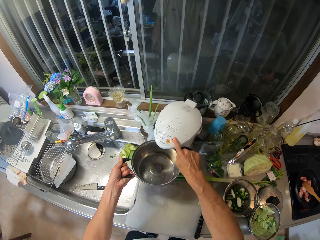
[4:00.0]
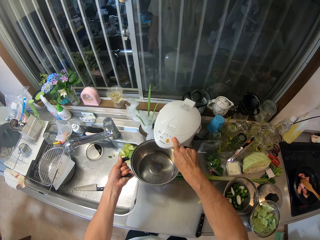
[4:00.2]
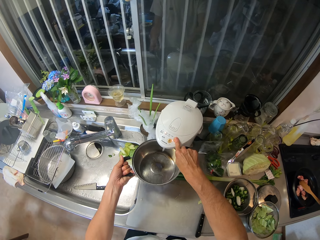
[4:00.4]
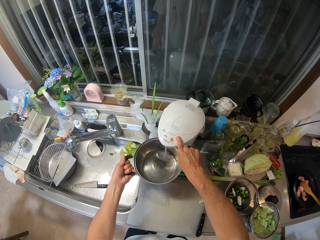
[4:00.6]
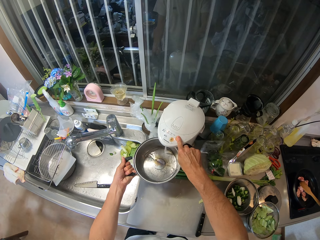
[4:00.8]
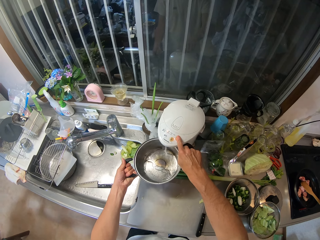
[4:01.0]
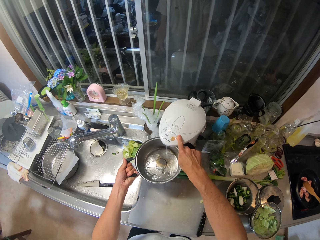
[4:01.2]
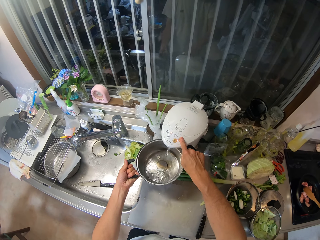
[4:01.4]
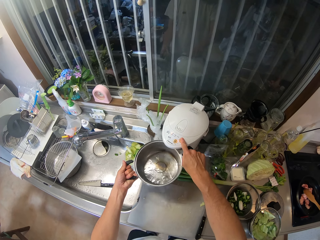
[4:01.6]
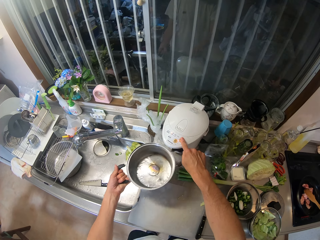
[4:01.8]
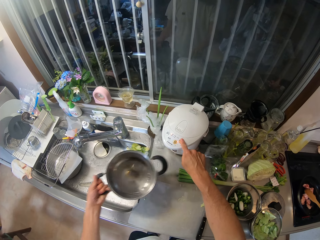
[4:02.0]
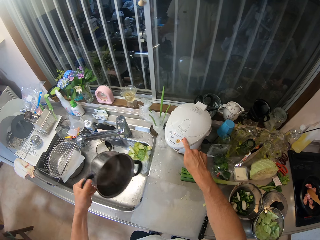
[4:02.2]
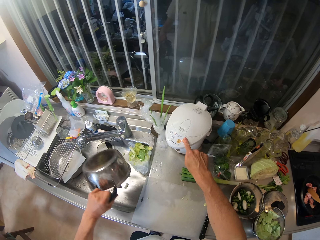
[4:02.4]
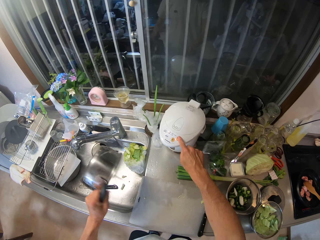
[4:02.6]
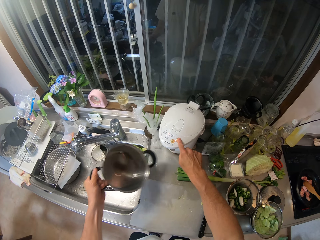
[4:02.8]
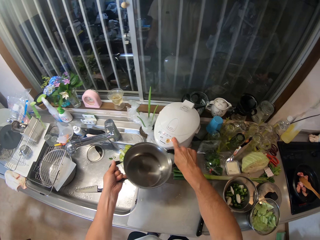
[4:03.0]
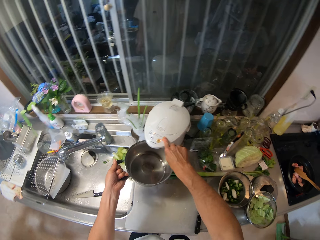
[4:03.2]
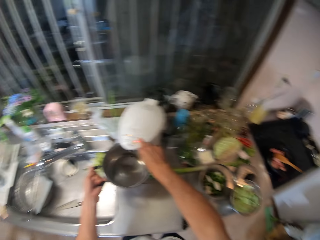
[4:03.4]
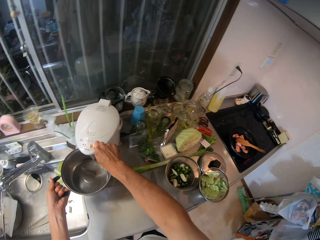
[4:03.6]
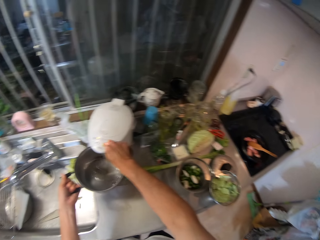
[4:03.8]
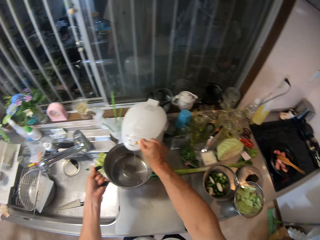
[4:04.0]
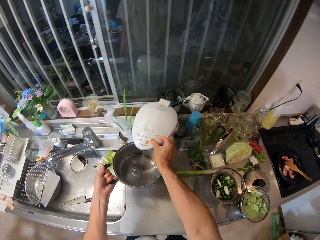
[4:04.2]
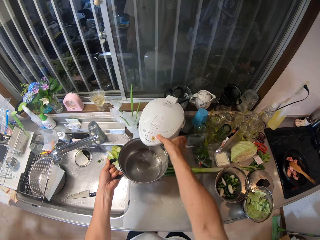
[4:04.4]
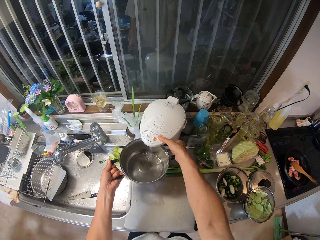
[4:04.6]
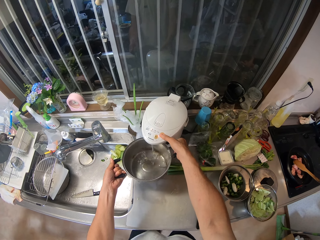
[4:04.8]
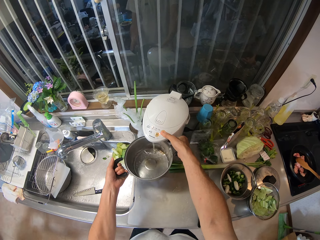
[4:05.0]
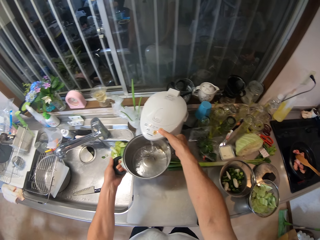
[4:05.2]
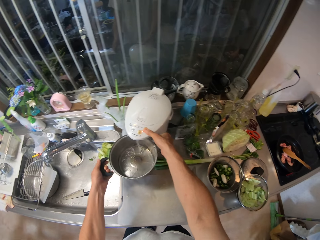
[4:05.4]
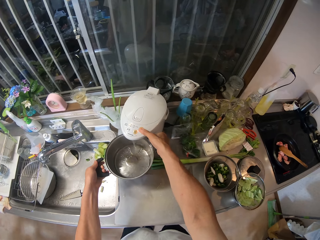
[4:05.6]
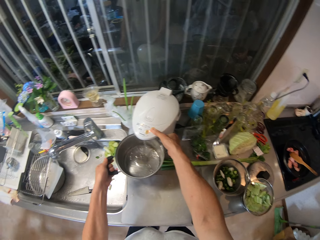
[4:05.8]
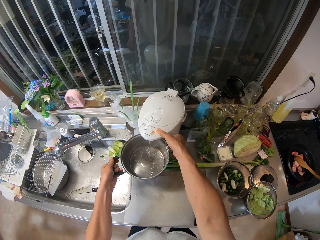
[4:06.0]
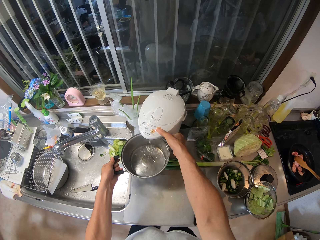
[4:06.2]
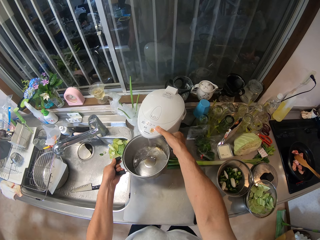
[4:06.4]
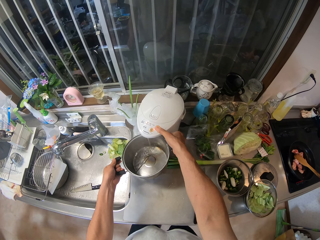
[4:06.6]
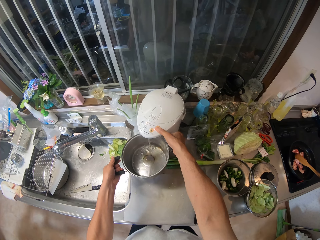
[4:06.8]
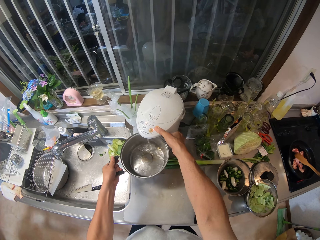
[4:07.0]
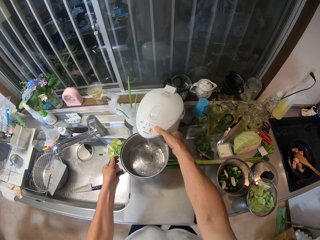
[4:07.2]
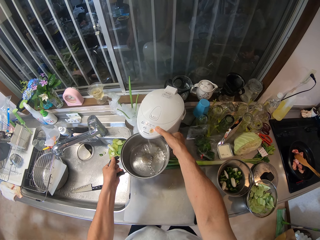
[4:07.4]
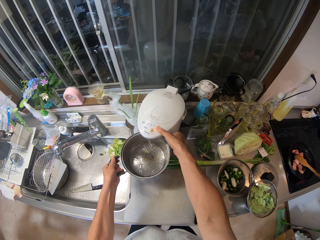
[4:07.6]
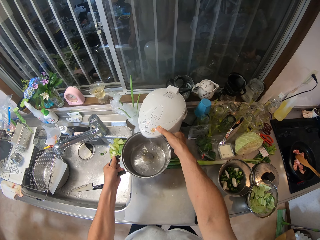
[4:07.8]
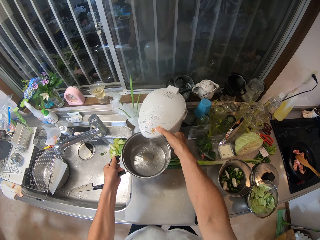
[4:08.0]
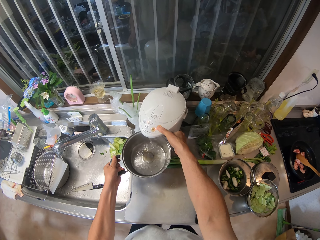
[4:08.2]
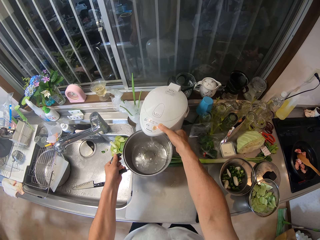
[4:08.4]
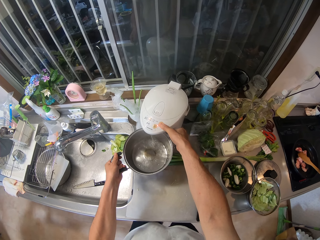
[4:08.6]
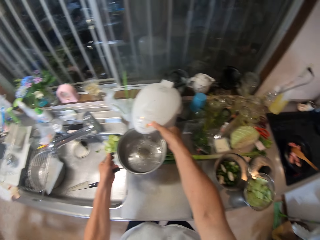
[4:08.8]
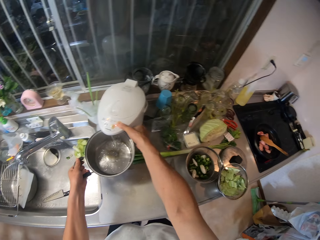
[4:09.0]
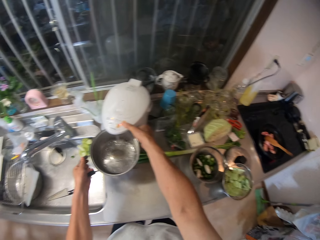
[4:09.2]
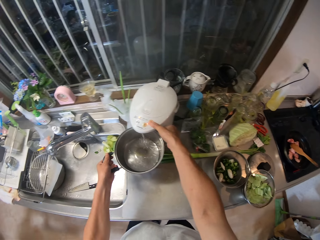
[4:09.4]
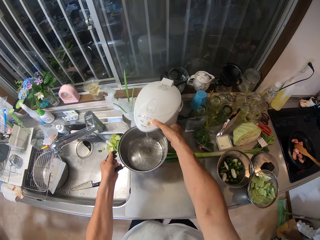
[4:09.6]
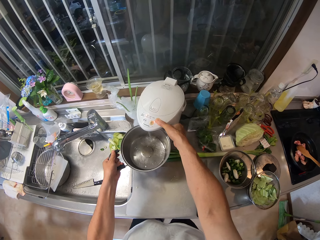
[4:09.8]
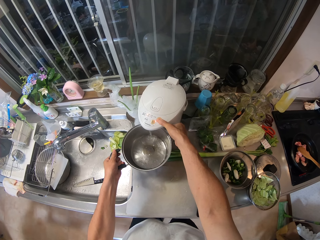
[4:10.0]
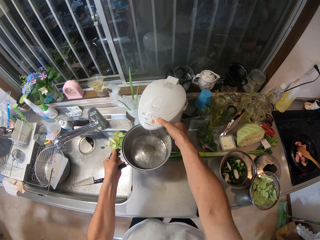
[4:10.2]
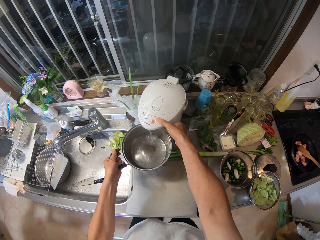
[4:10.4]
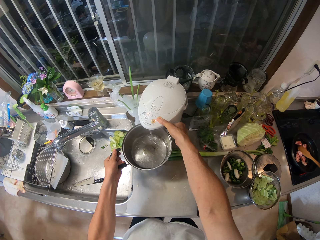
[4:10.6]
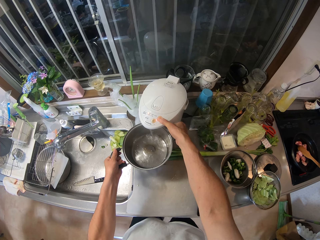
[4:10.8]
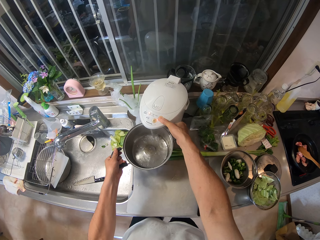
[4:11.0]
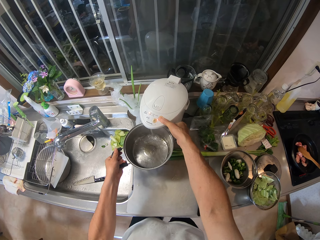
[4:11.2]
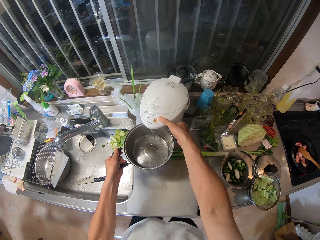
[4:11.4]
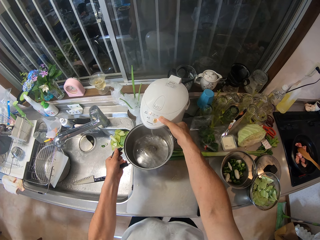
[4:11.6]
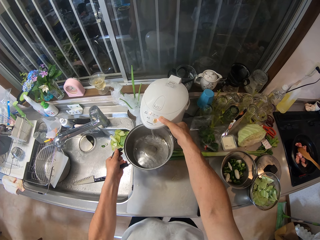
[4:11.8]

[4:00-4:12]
The camera wearer operates a water heater with his right hand. He fetches water. He pours the water in the pot in his left hand into the sink. He places the pot in his left hand by the water heater. He operates the water heater with his right hand.

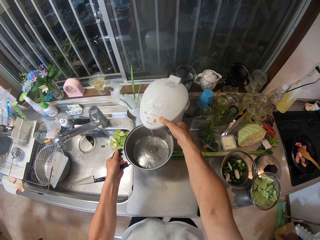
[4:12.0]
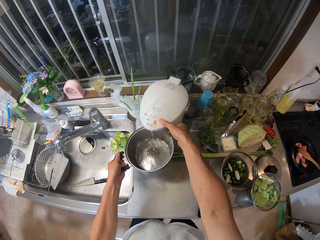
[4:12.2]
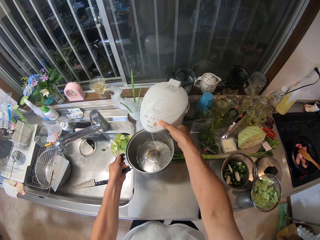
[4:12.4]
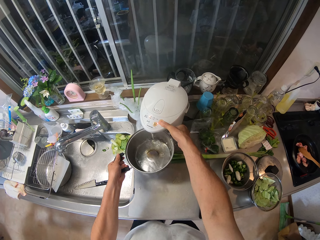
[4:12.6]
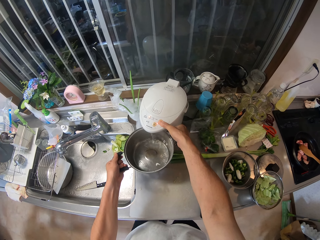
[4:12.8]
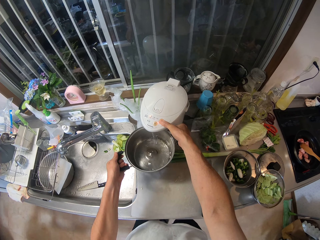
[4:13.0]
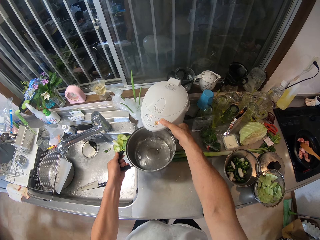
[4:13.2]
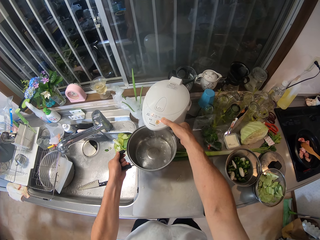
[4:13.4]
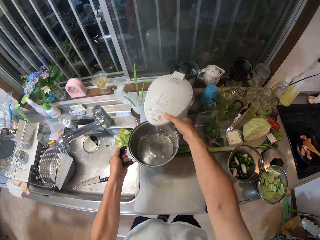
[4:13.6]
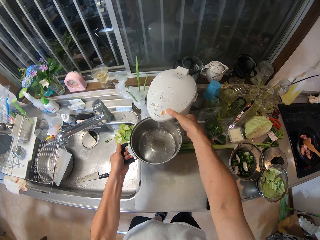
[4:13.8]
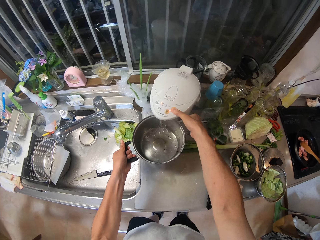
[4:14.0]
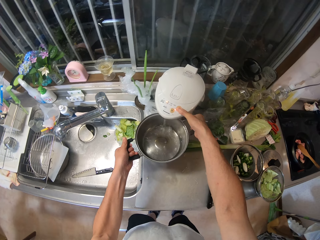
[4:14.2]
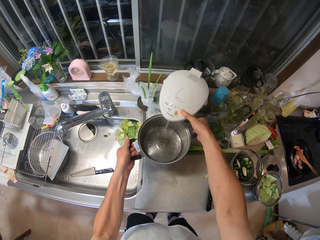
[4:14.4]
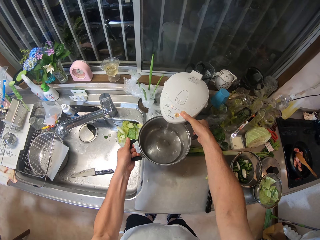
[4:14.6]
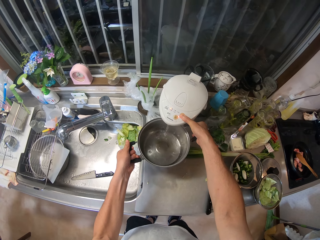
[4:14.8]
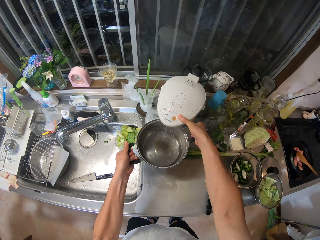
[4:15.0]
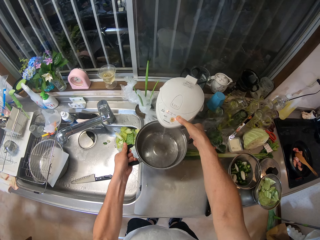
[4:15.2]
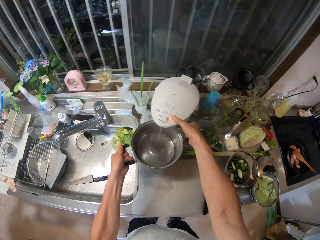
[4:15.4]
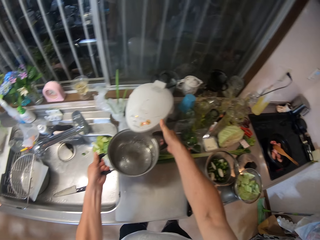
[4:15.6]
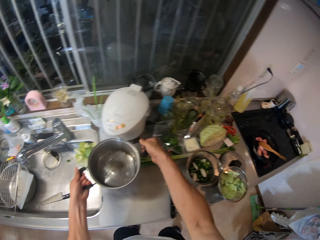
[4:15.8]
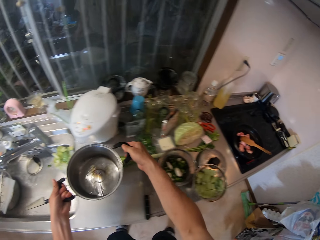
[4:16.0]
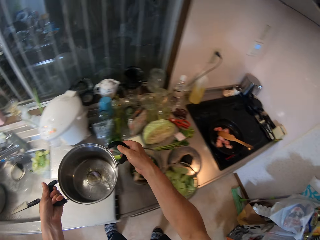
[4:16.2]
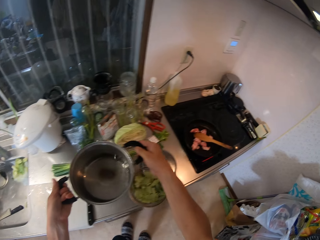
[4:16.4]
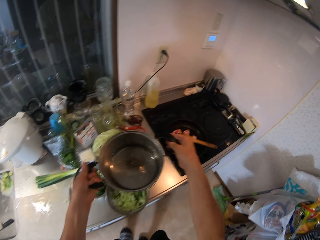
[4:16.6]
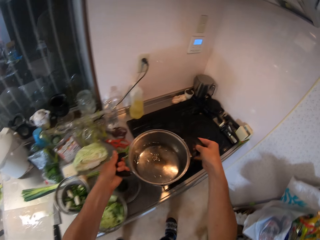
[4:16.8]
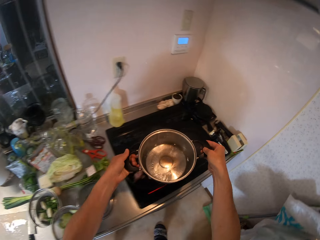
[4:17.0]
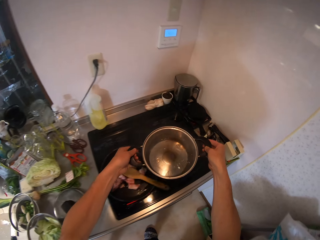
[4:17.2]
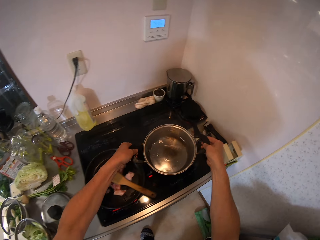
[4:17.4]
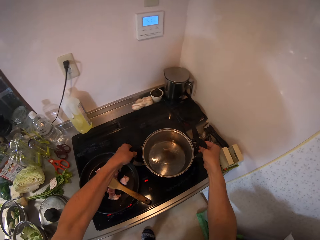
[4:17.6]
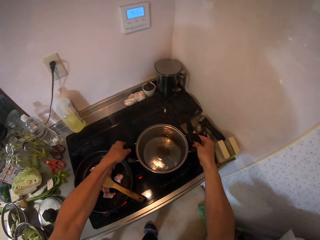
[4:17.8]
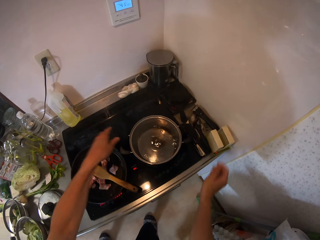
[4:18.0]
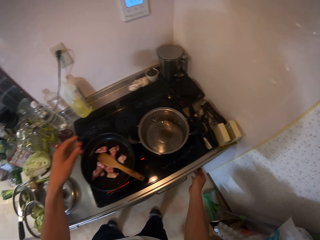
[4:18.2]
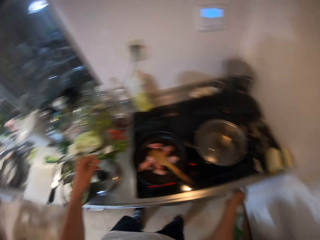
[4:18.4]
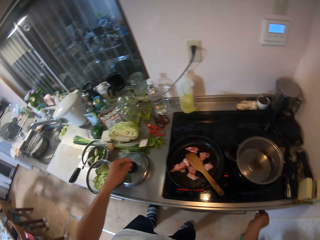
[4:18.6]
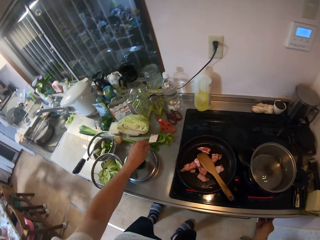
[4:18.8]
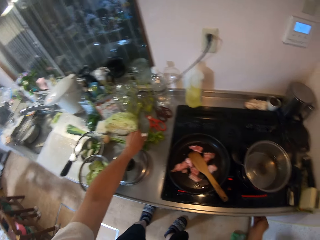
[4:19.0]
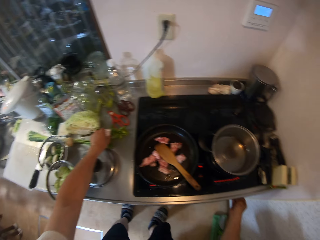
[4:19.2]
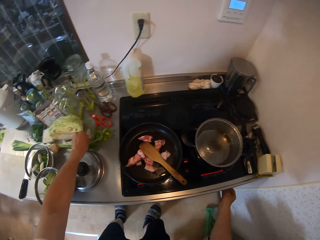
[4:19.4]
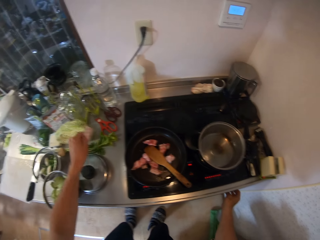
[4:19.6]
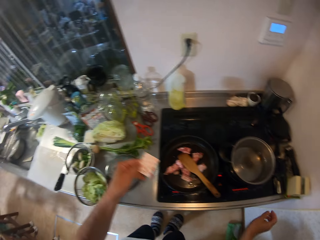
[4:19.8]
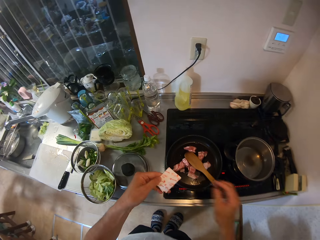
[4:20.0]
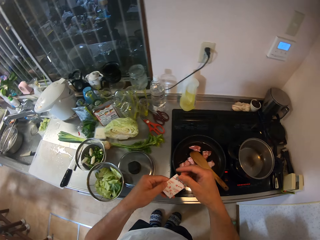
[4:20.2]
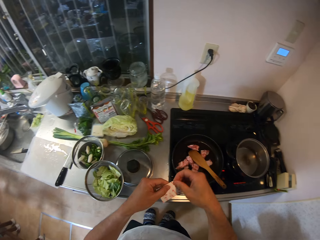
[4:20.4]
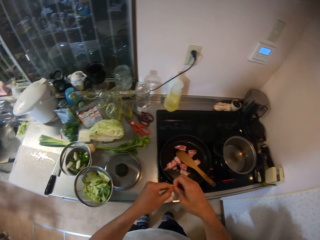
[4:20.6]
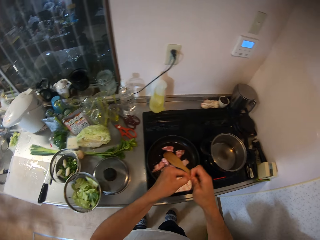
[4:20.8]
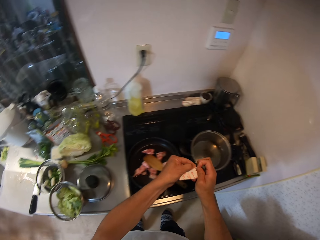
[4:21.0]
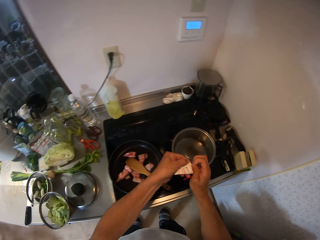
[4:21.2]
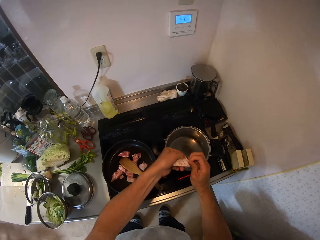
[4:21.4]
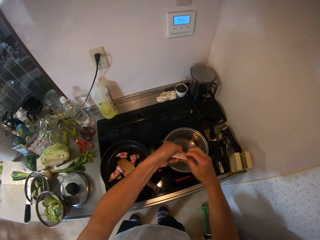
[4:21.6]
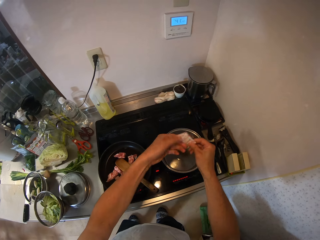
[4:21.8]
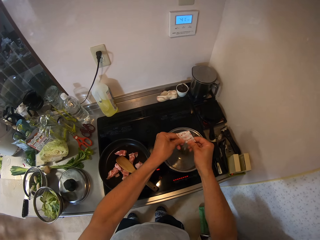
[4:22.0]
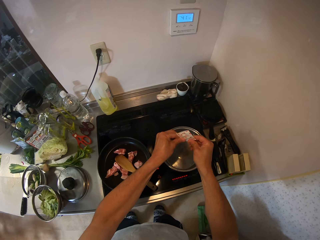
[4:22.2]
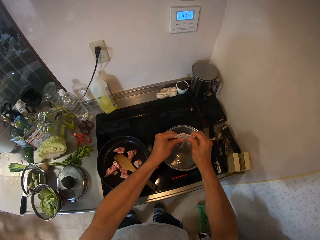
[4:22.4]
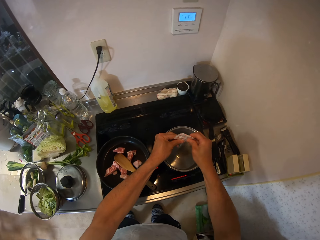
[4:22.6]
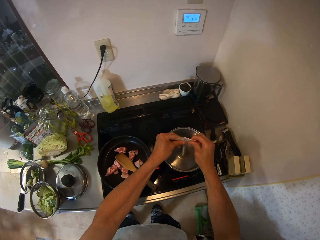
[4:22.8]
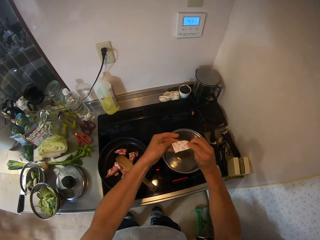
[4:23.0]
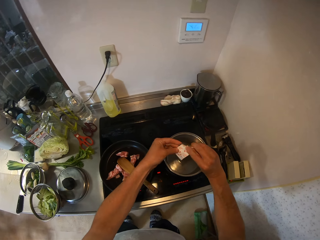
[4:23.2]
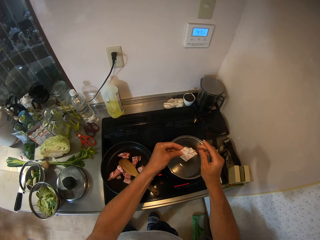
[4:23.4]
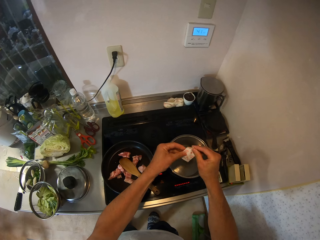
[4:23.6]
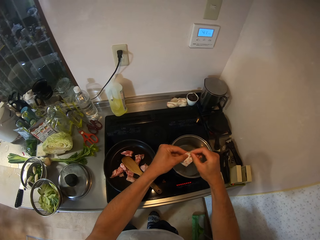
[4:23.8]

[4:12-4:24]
The camera wearer walks around. He places the pot on the gas cooker with both hands. He adjusts the cooker knob with his right hand. He turns on the gas cooker. He picks up a seasoning from the sink countertop with his right hand. He tears the sachet of seasoning with his hands. He pours the seasoning into the pot on the cooker.
